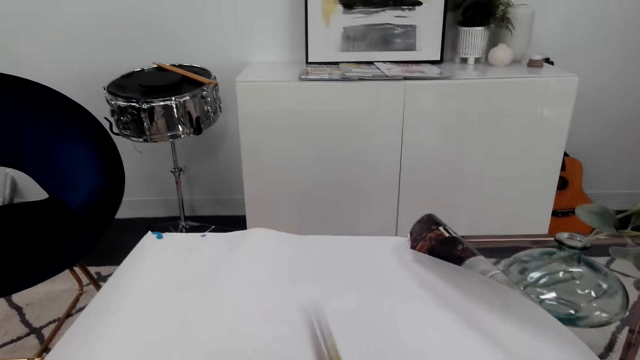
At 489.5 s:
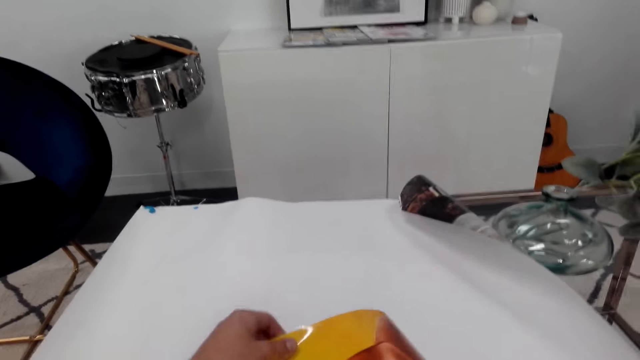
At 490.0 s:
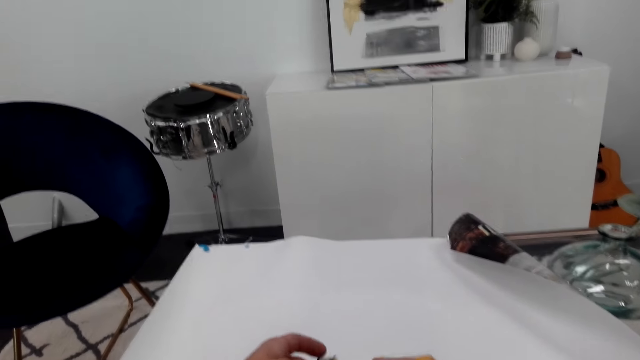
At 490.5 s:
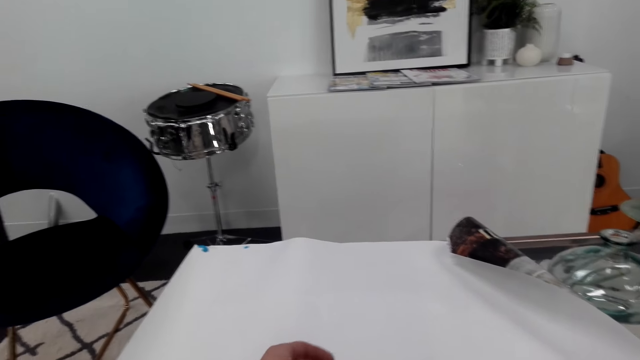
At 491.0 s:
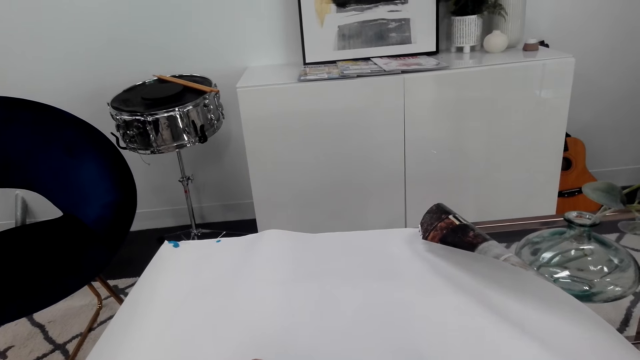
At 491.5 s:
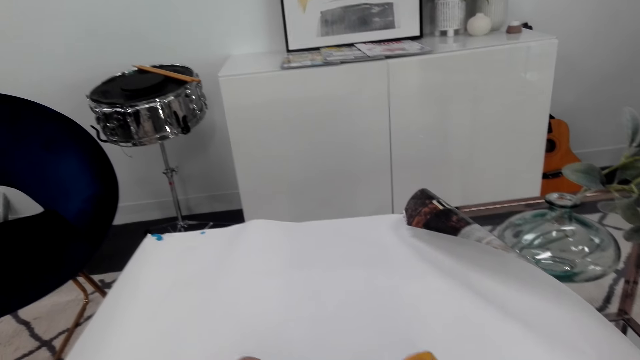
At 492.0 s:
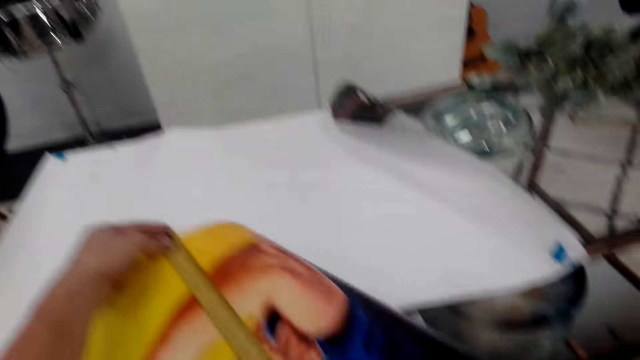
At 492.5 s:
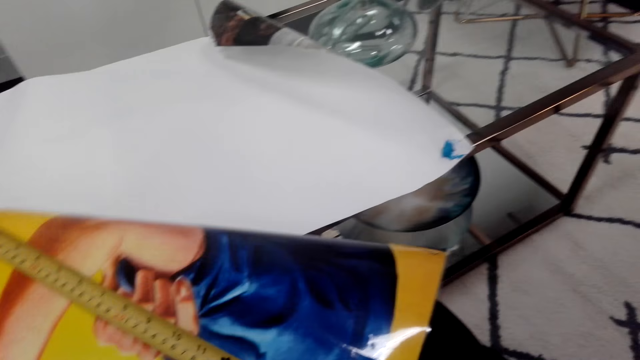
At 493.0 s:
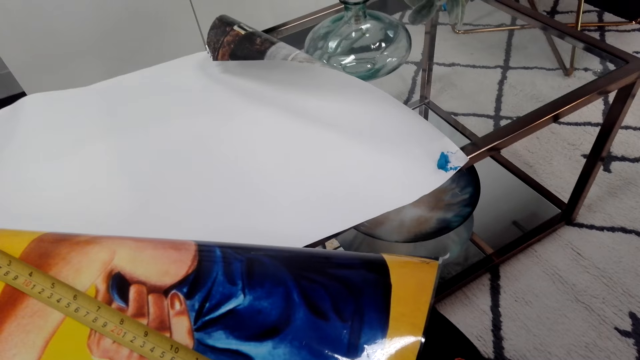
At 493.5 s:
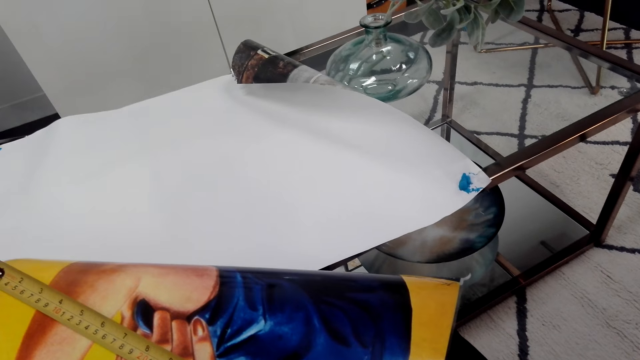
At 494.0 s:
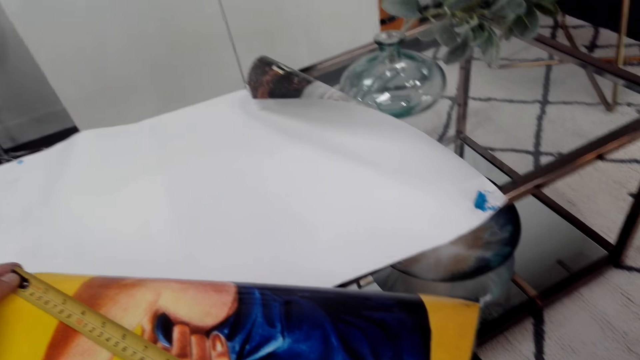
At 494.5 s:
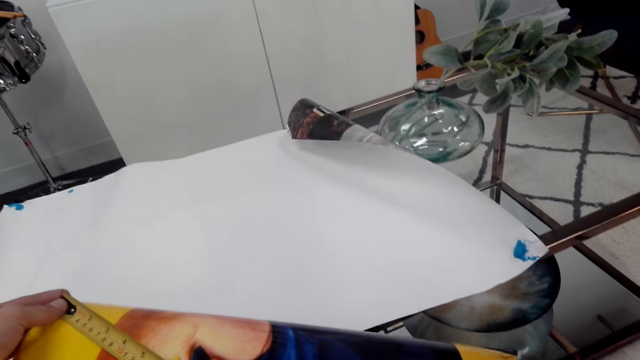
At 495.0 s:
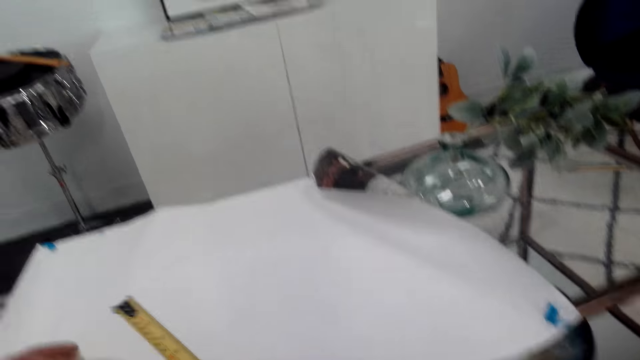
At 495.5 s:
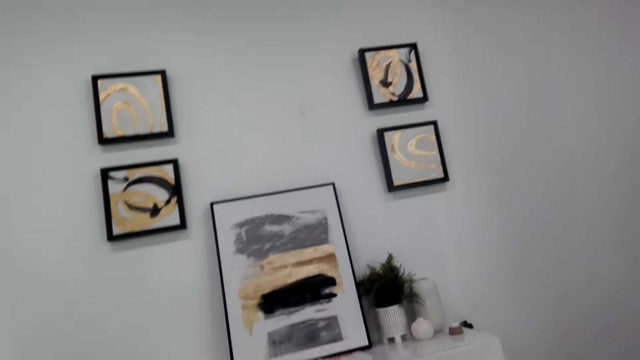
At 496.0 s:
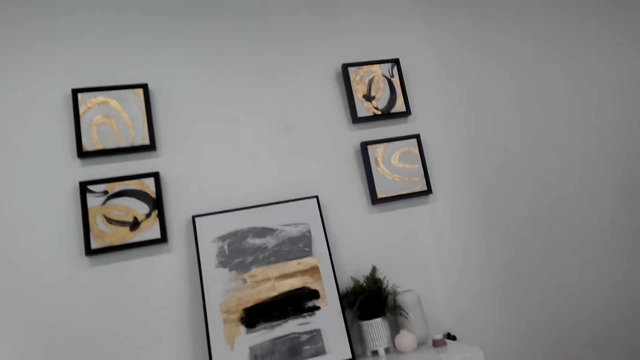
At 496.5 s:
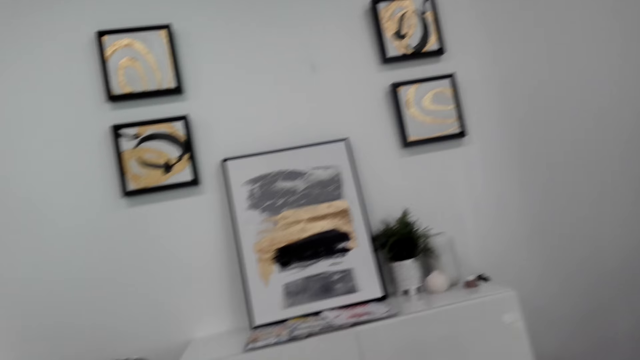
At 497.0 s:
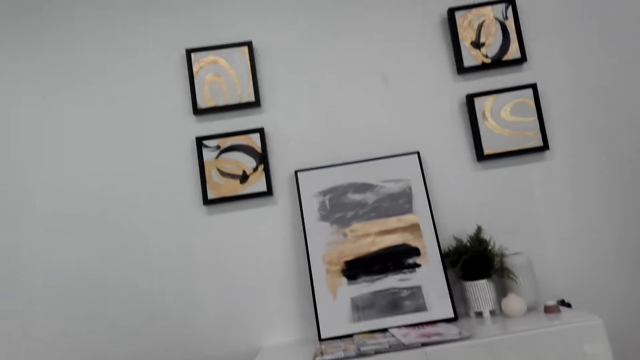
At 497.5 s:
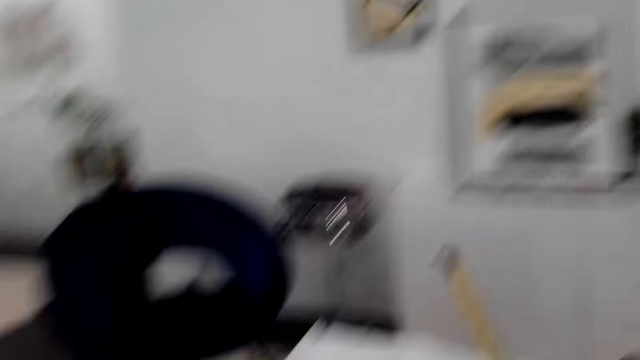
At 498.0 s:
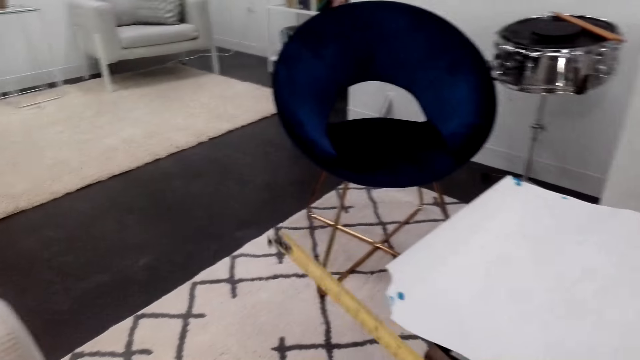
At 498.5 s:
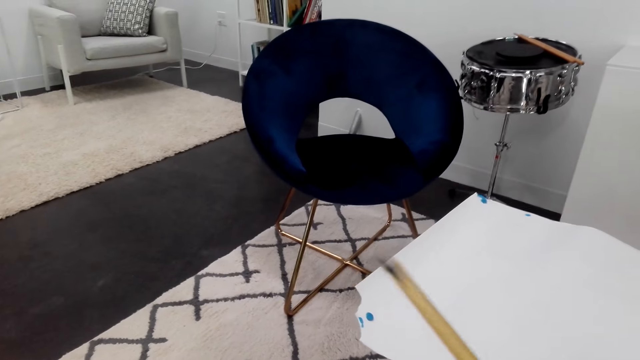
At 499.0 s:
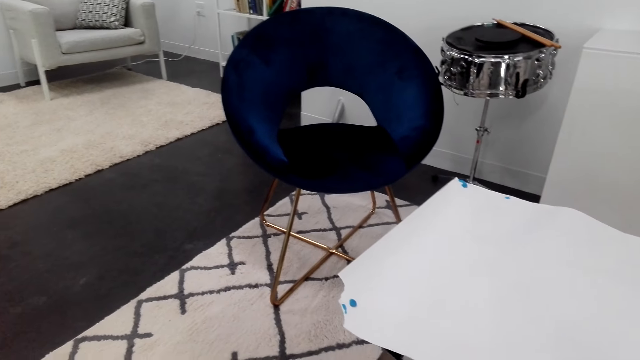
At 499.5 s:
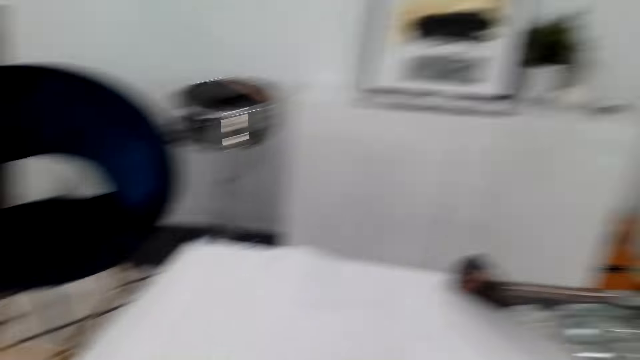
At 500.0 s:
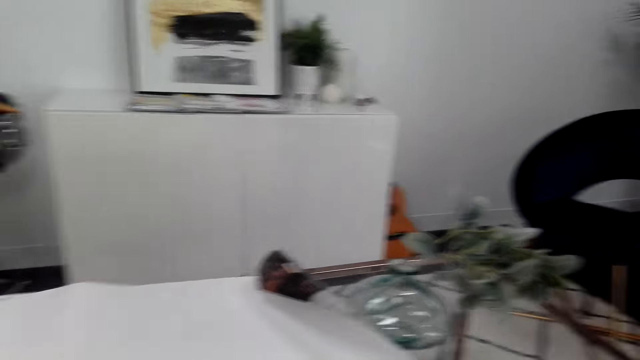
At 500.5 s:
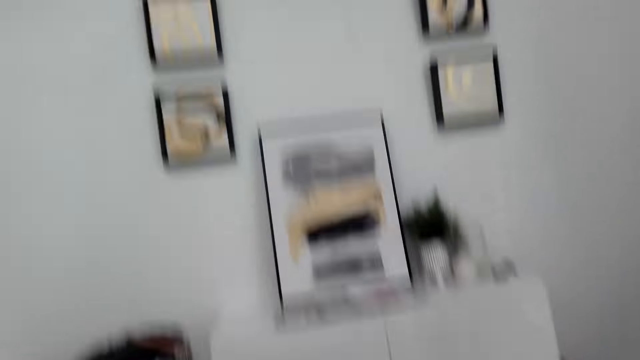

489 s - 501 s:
The camera wearer measures the picture. They look around.

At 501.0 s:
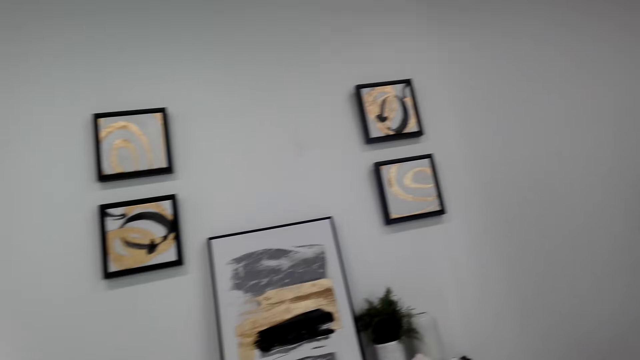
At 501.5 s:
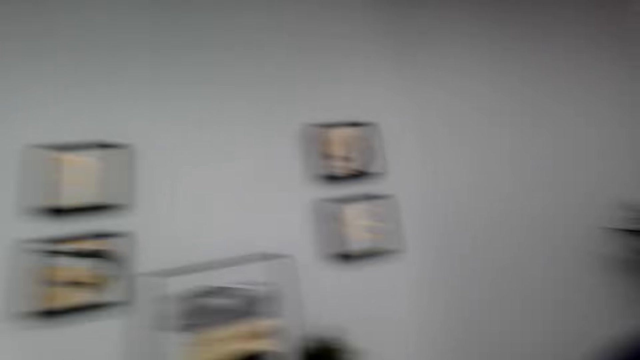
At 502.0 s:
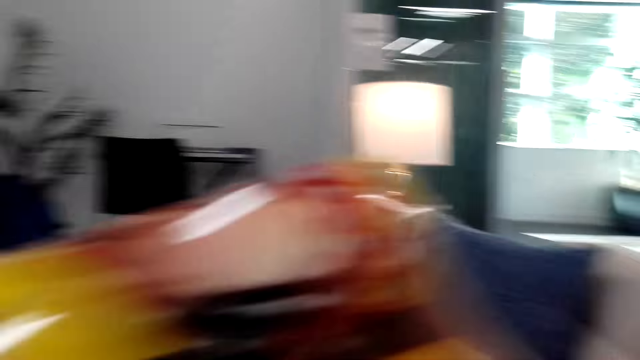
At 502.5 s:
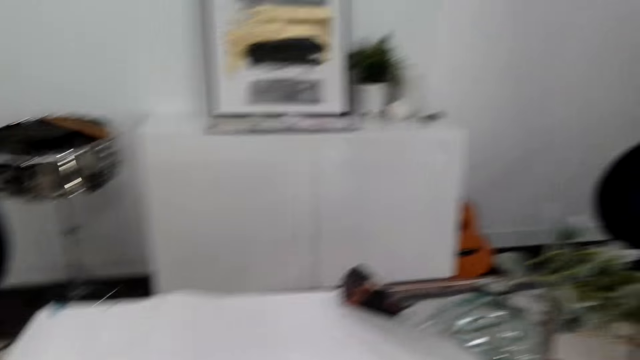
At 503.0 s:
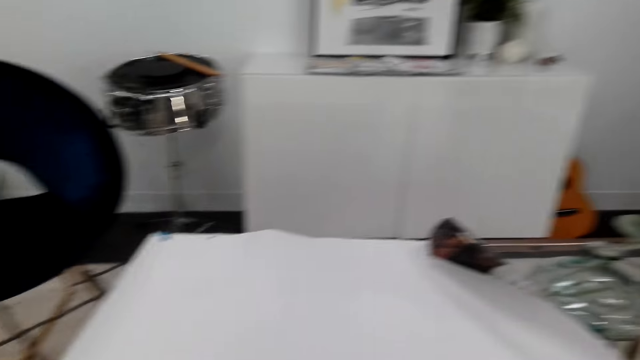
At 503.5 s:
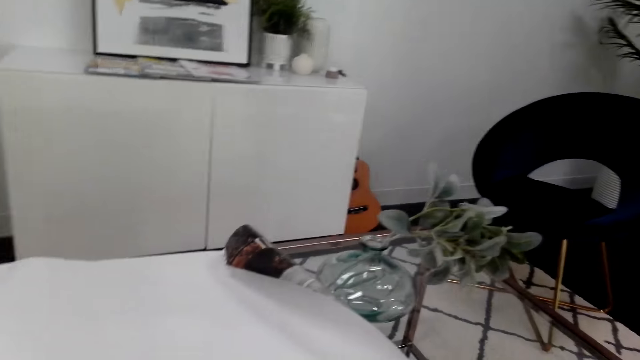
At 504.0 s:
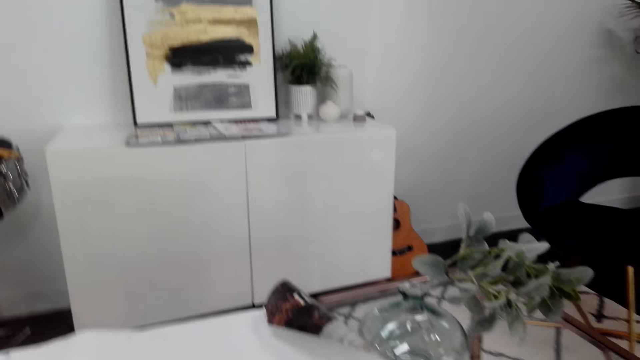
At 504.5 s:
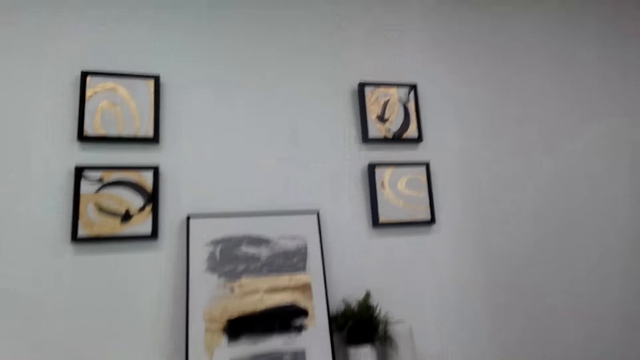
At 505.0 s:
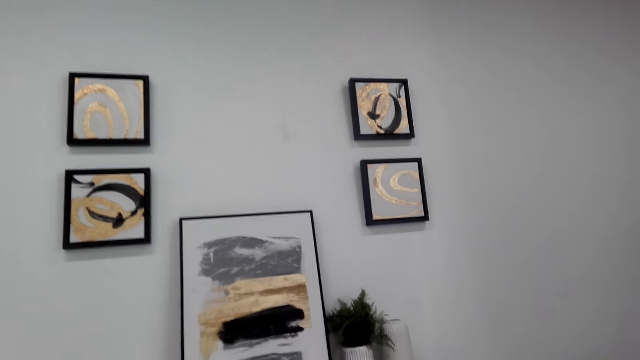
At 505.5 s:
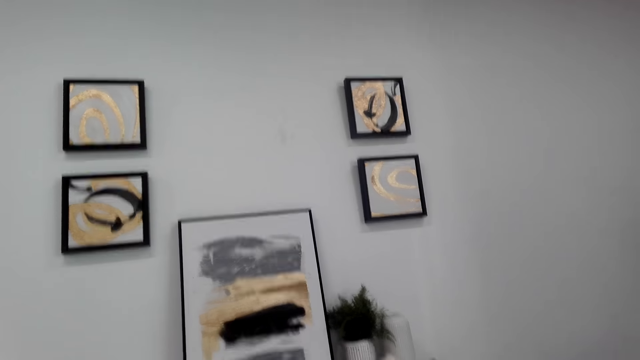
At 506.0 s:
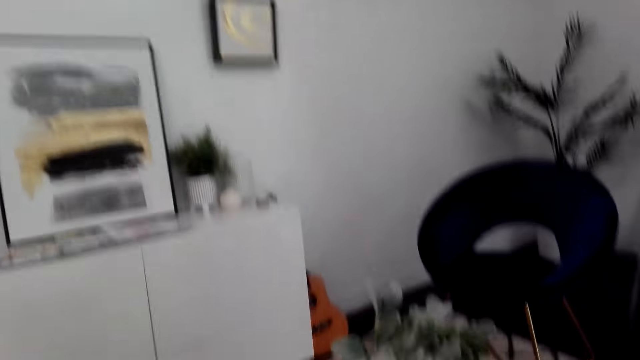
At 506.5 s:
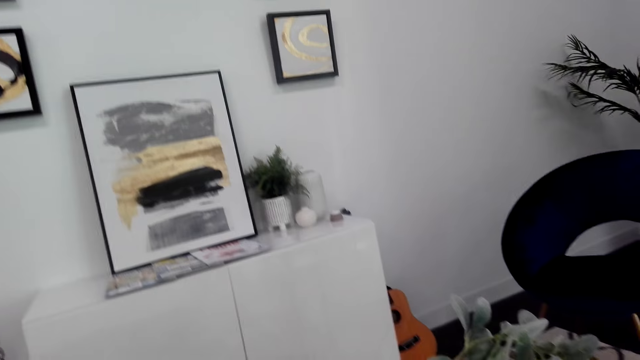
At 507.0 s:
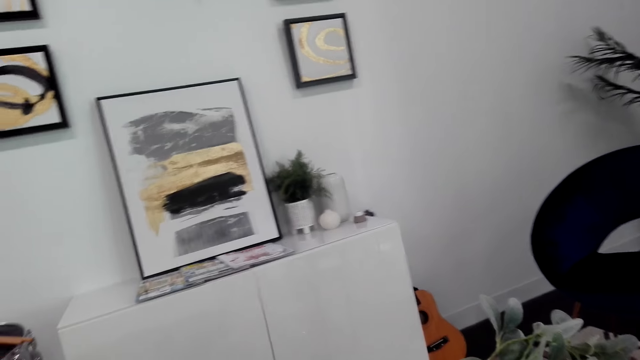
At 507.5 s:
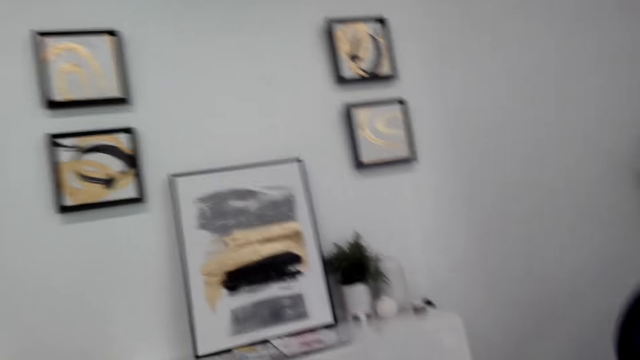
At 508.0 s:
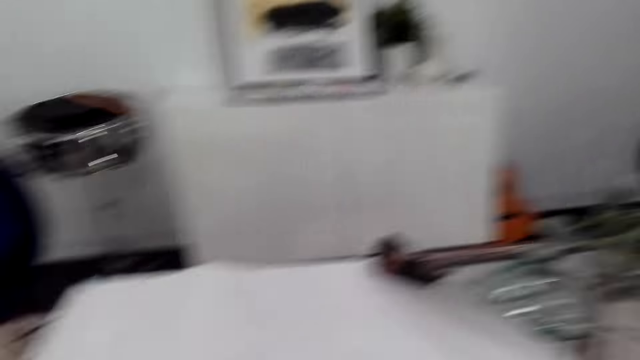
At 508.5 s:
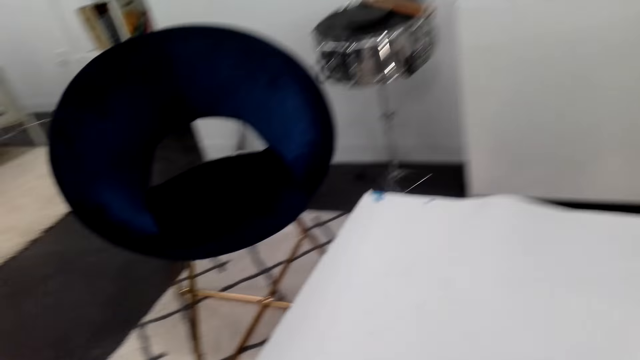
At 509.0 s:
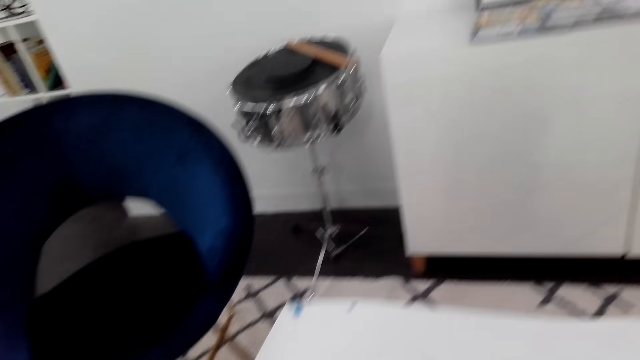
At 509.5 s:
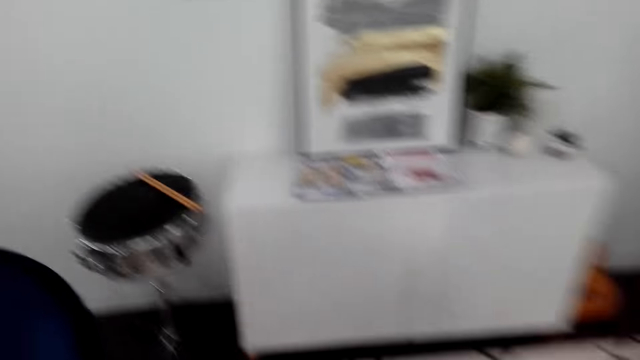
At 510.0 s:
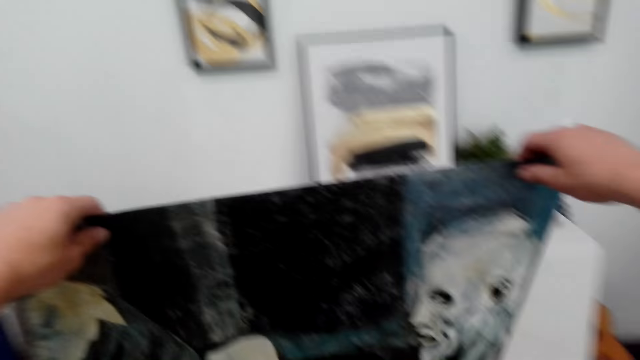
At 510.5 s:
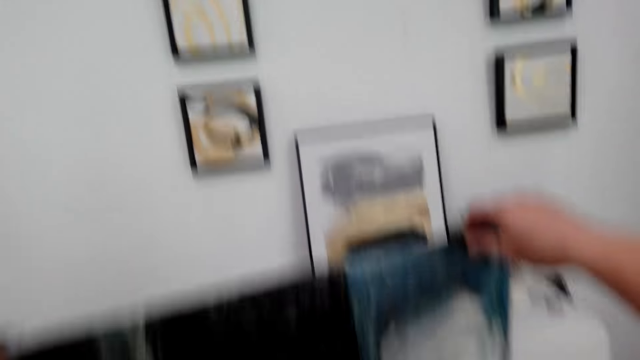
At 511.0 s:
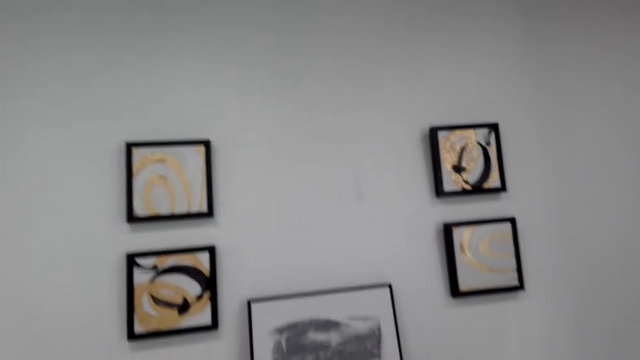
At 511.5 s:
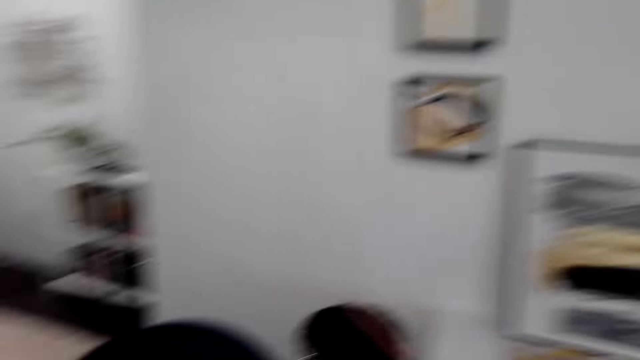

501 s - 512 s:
The camera wearer lifts a picture.
